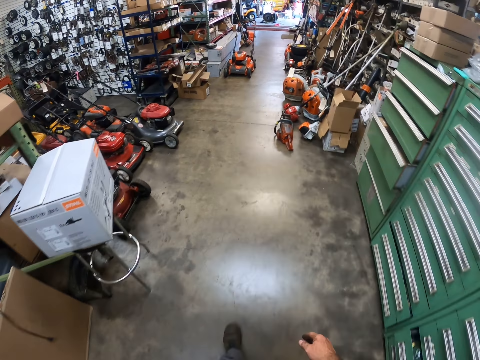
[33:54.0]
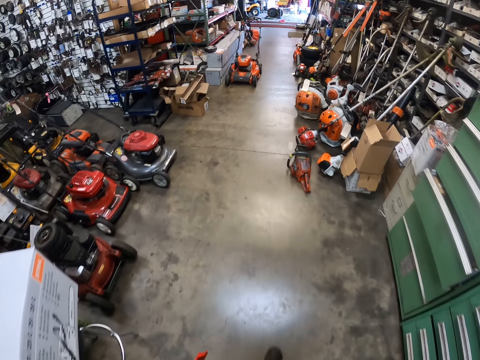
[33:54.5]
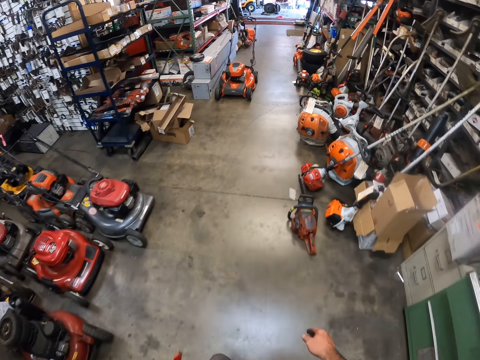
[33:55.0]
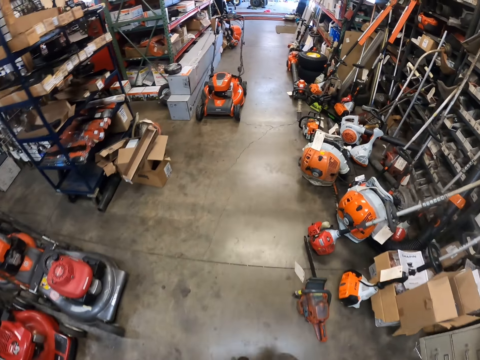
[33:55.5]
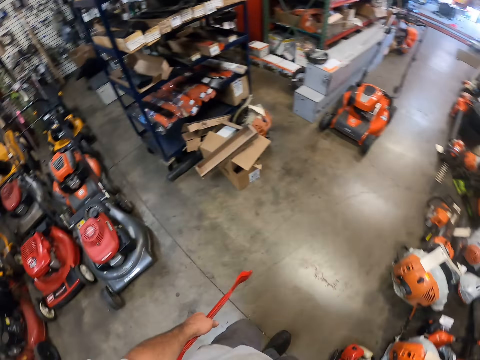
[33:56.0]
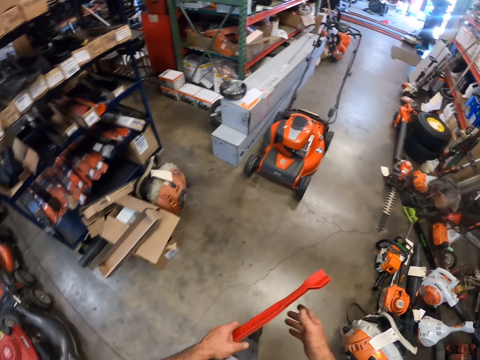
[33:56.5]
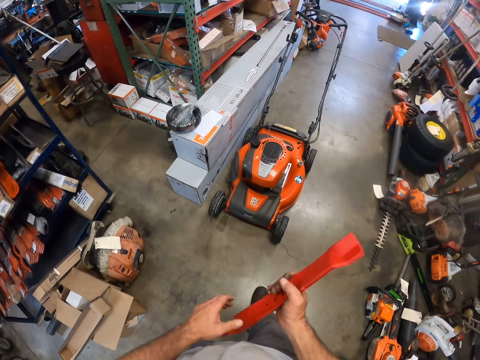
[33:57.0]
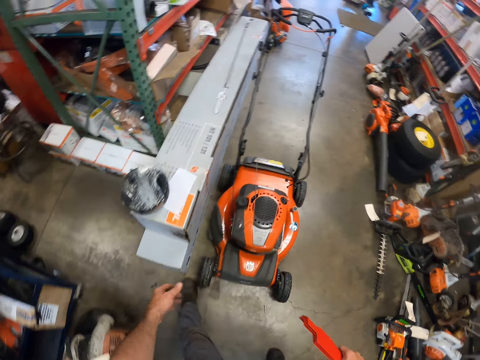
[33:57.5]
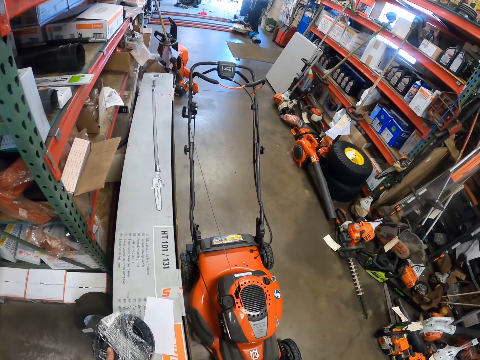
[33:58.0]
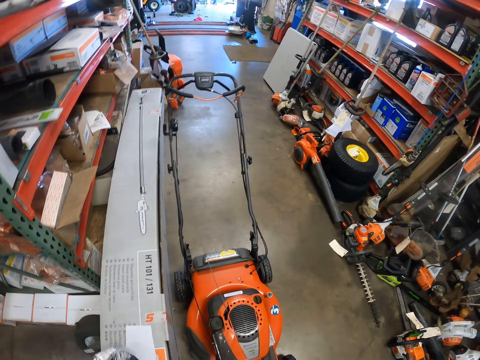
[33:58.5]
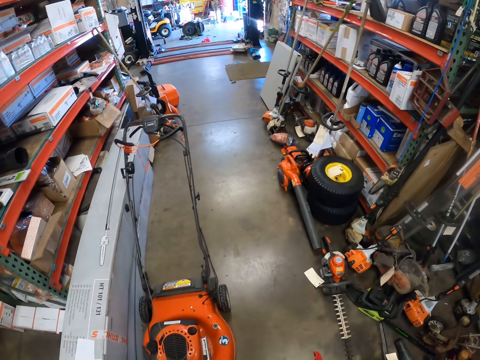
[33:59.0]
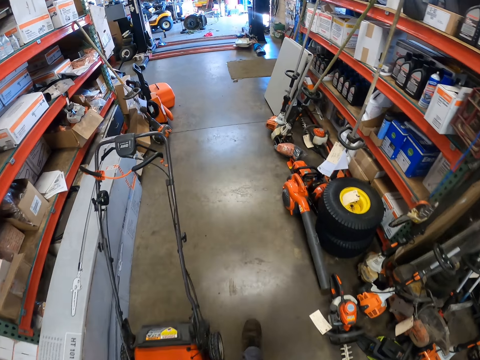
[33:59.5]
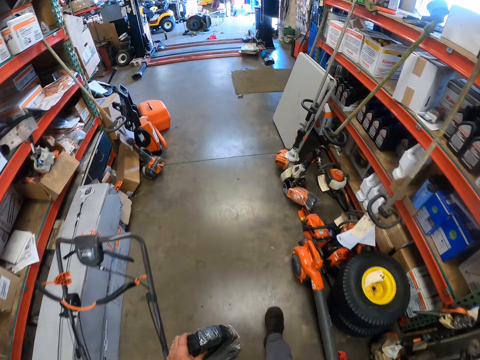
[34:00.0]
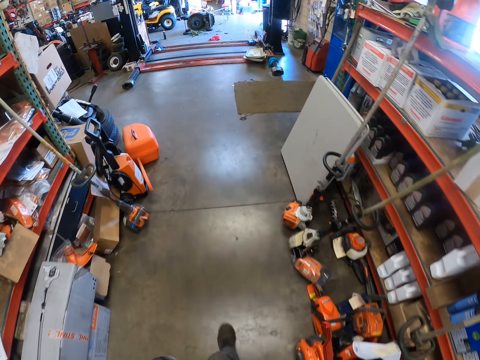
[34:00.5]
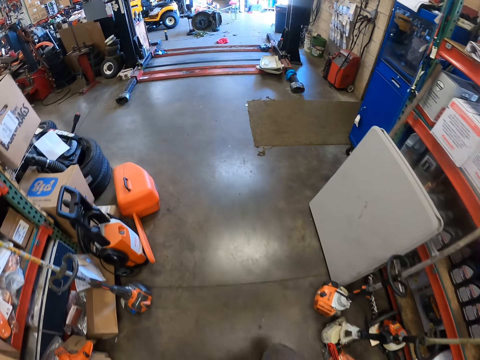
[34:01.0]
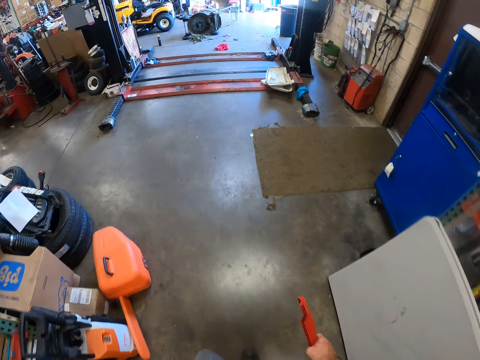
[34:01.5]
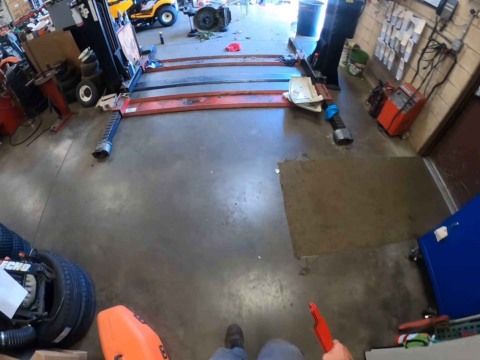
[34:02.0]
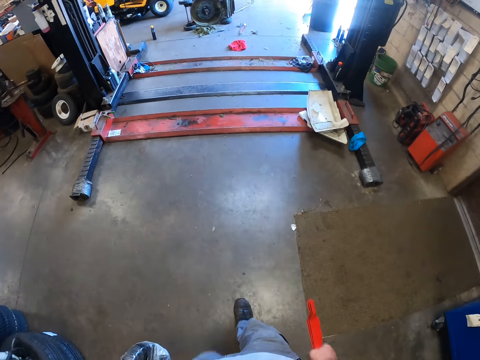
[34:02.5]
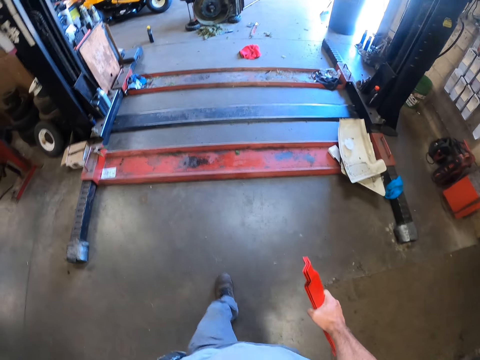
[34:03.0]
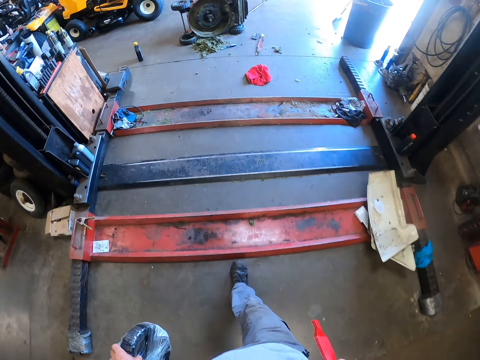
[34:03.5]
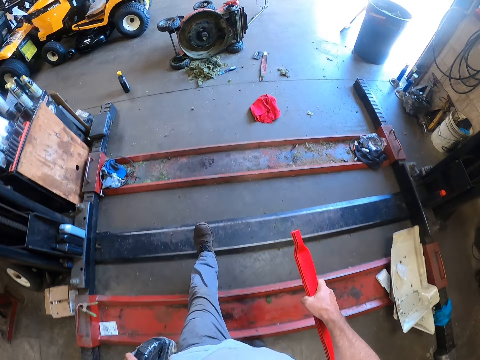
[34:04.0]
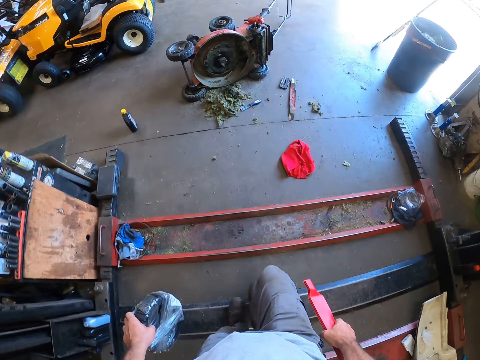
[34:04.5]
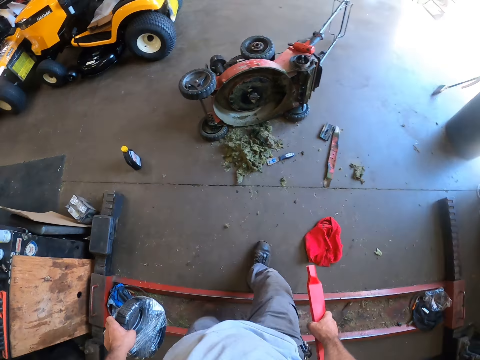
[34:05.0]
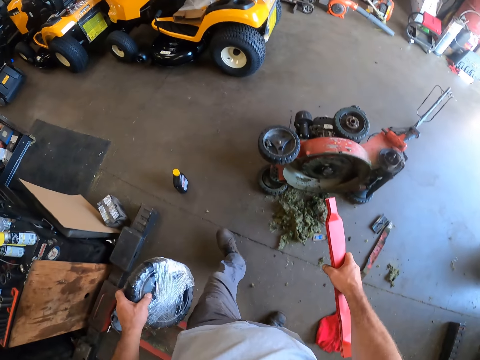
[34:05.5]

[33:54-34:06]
The camera wearer takes the max power blade set in the right hand. They pick up a tyre from the top of a carton in the left hand. They walk into a warehouse.

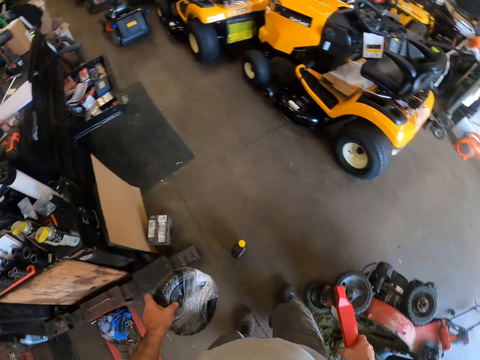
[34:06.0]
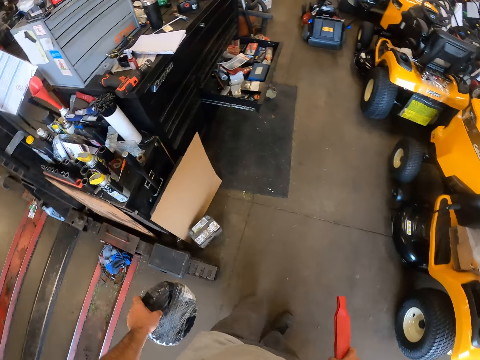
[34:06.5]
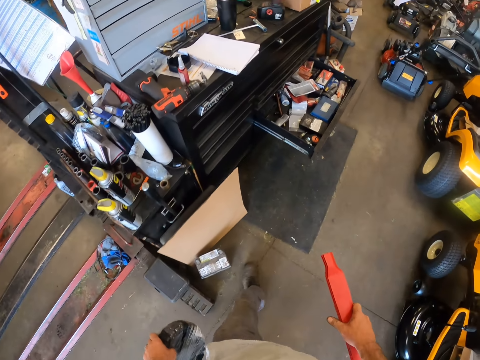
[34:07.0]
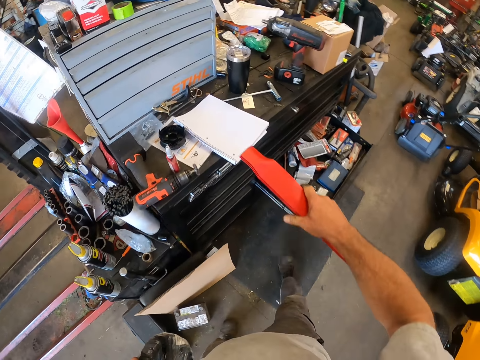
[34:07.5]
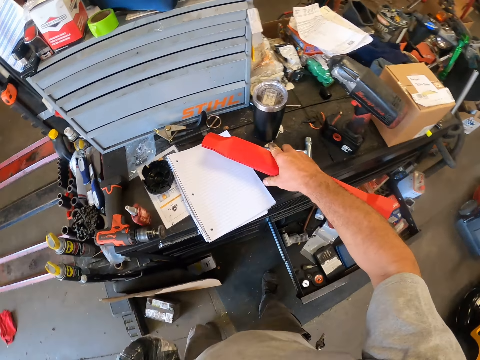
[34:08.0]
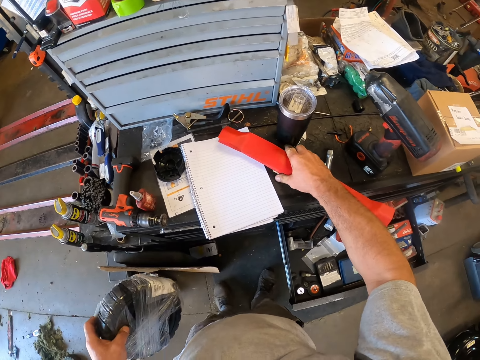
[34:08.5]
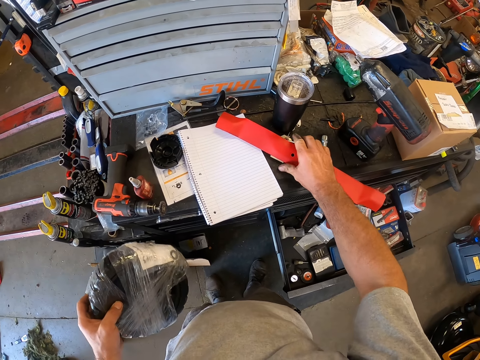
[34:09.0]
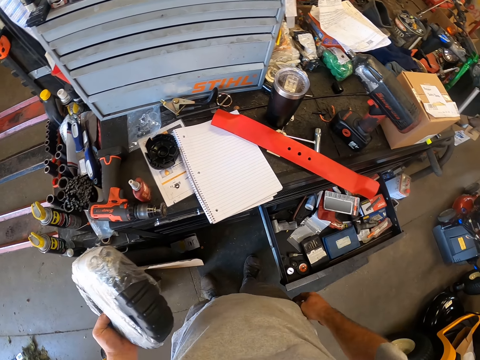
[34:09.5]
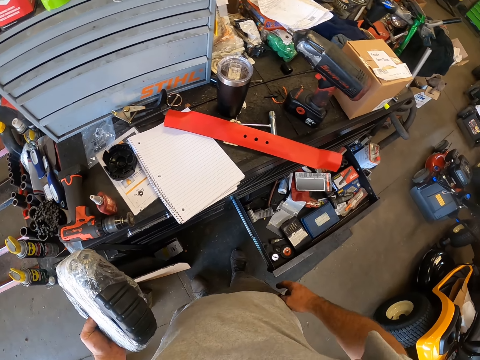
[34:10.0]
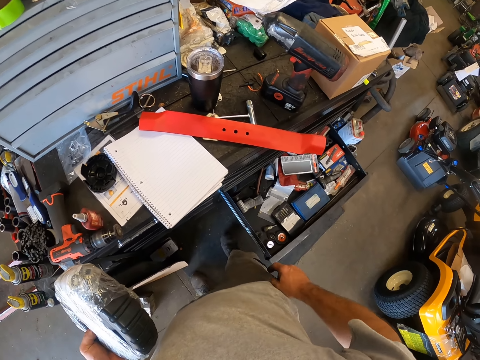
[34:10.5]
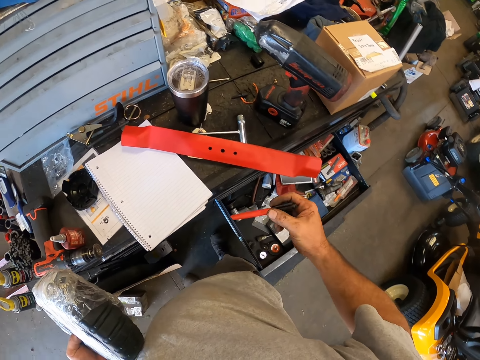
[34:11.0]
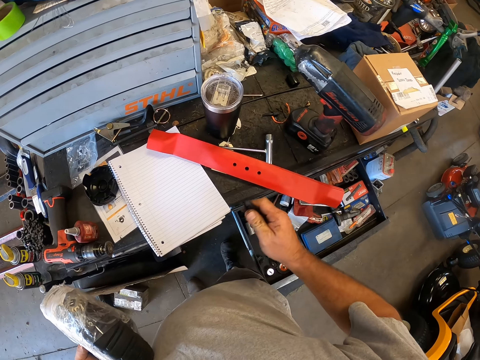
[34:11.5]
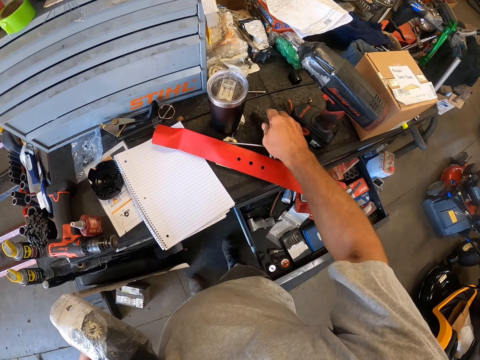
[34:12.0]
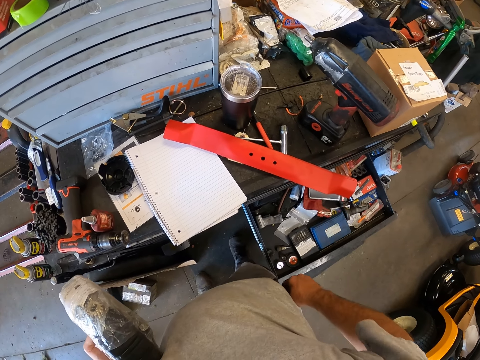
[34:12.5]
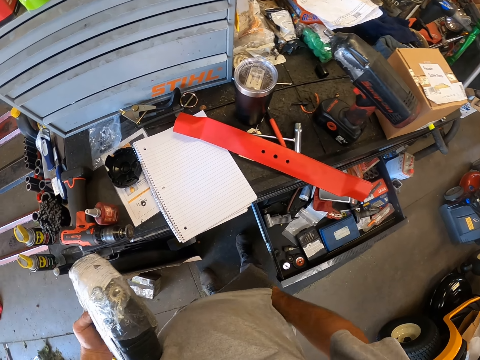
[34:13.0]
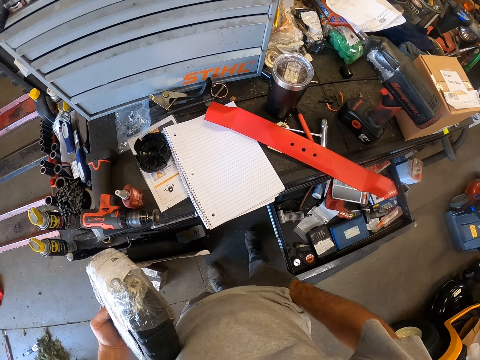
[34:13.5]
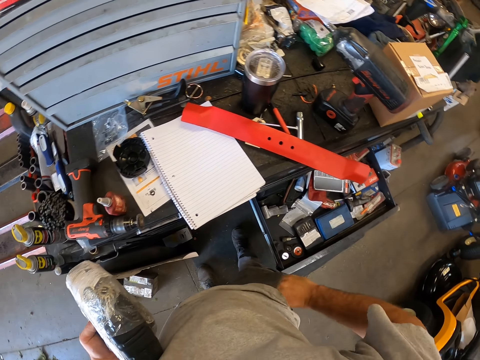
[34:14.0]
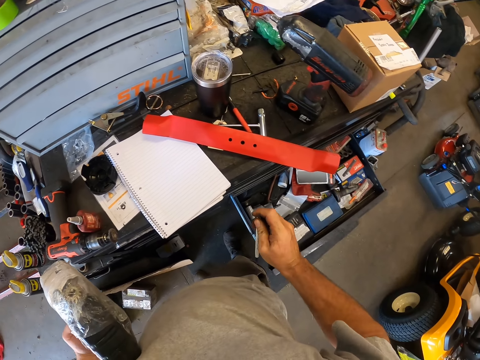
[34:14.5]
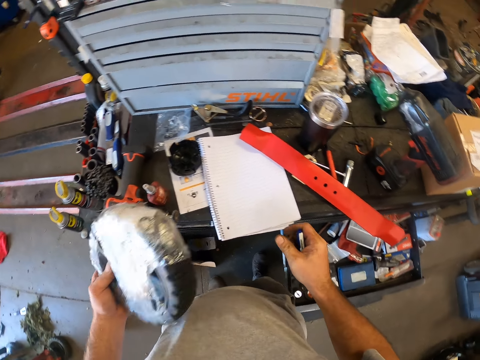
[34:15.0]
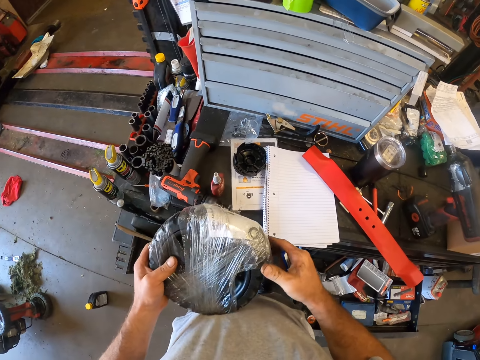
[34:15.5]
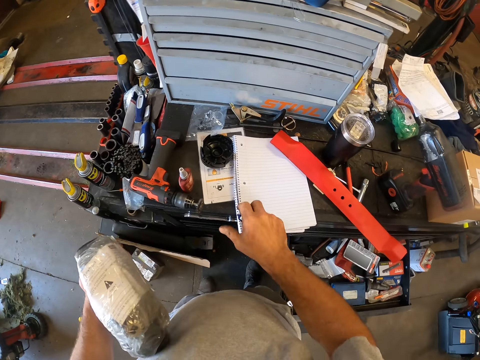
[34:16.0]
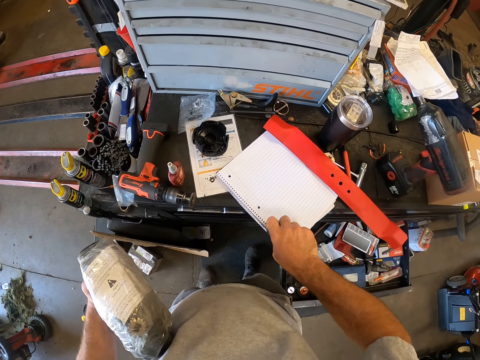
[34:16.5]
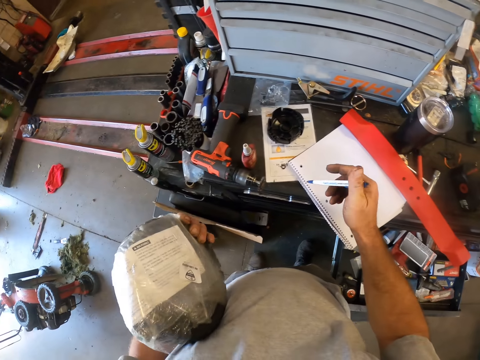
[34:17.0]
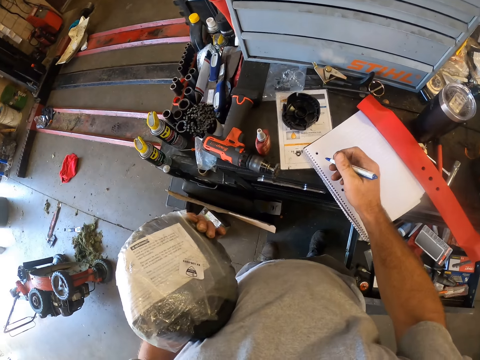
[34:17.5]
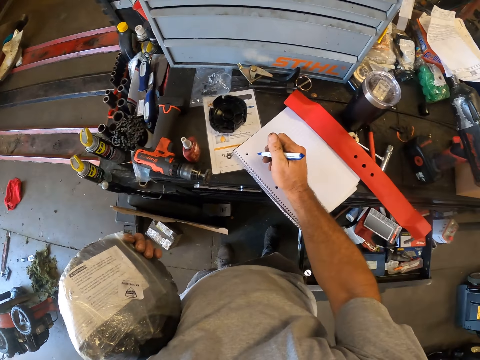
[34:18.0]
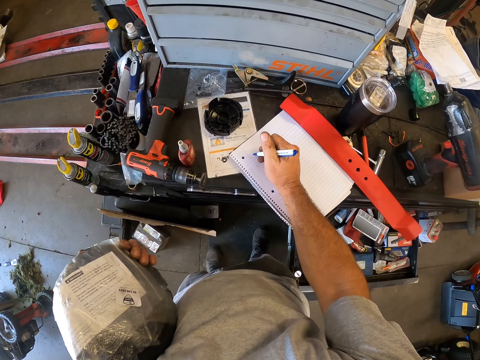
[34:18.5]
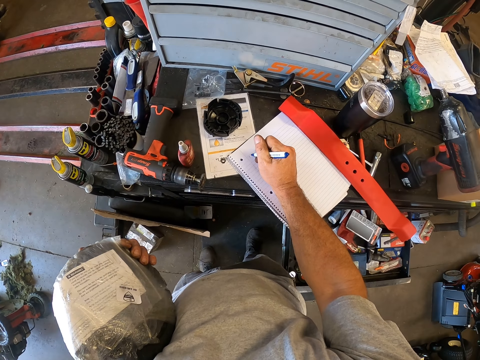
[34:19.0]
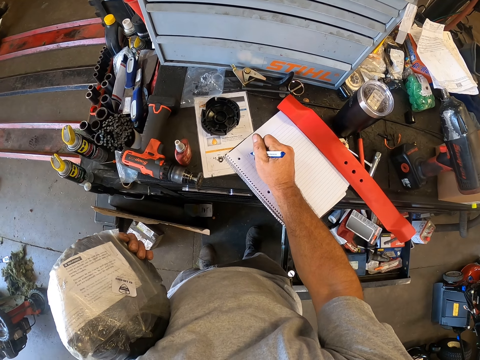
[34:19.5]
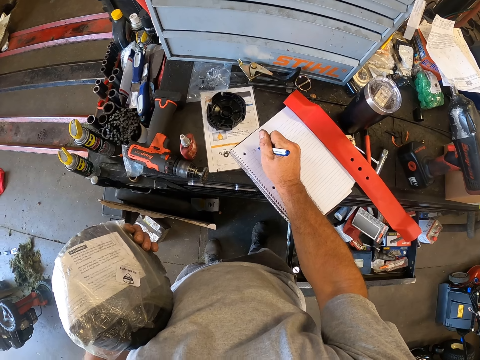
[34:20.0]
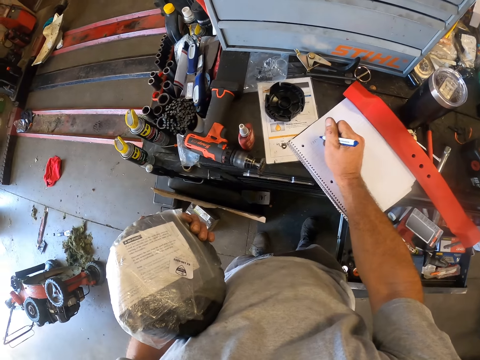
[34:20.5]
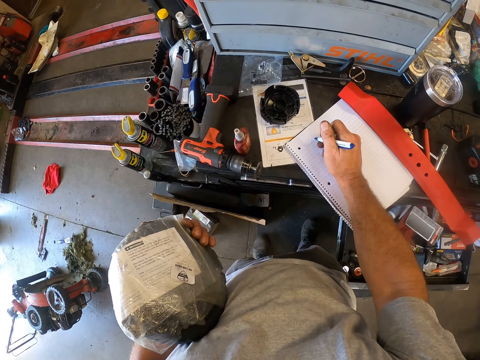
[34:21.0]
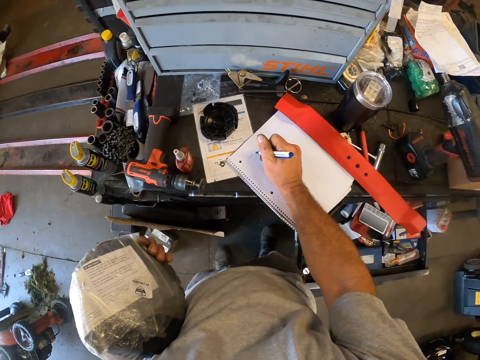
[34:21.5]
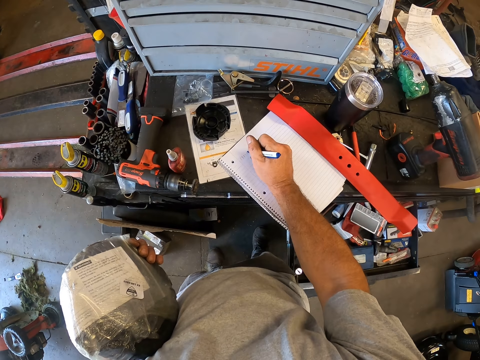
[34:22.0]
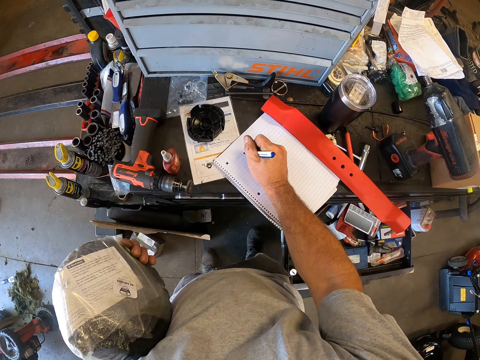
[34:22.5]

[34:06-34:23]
The camera wearer drops the rubber on the drawer. He removes a pen from his pocket. He drops the pen on a drawer. He brings out another pen from his pocket. He adjusts the book on the drawer. He writes on the book on the drawer.
